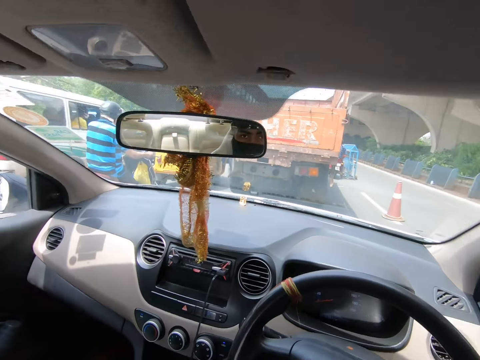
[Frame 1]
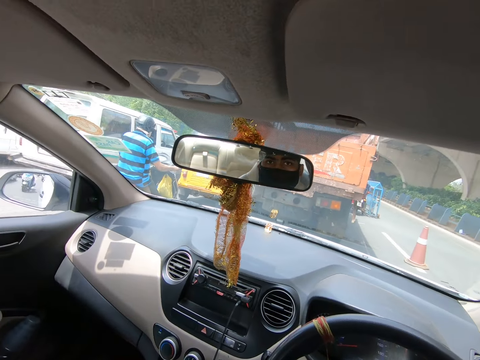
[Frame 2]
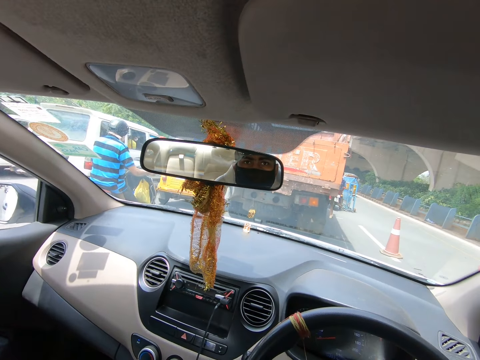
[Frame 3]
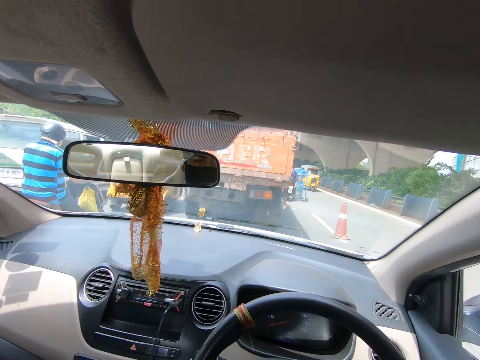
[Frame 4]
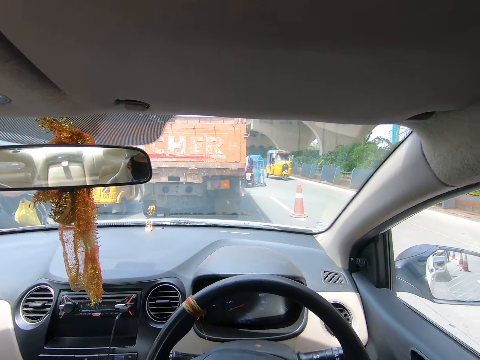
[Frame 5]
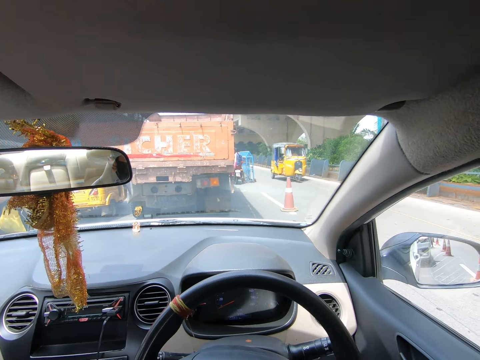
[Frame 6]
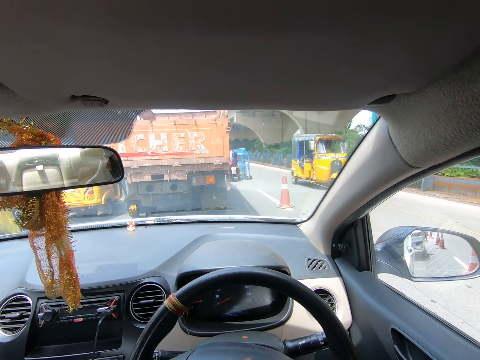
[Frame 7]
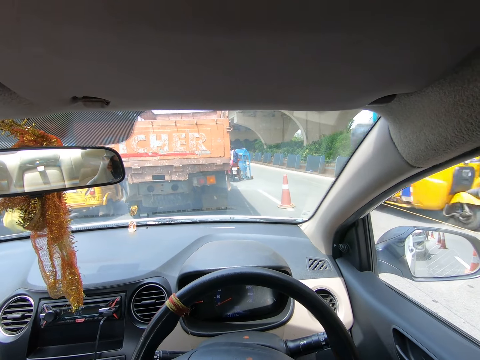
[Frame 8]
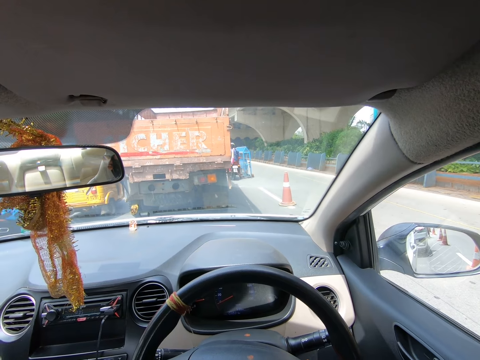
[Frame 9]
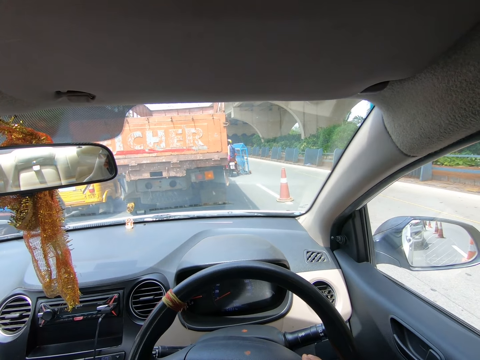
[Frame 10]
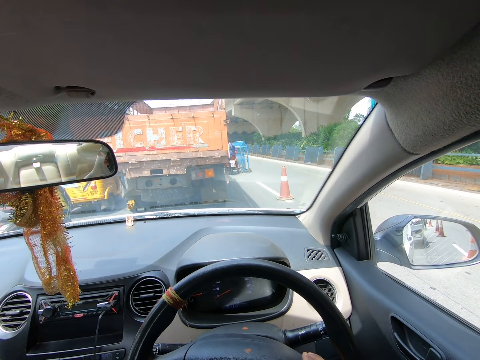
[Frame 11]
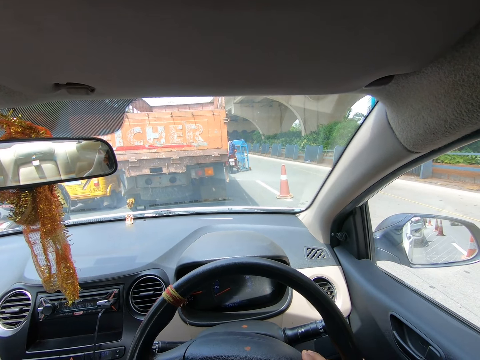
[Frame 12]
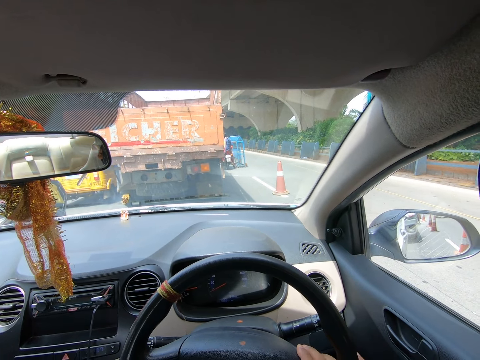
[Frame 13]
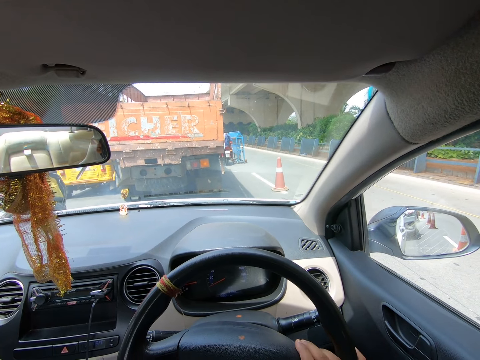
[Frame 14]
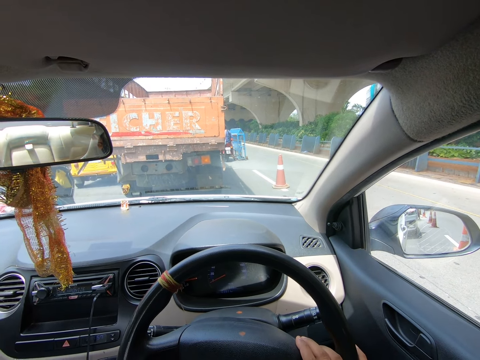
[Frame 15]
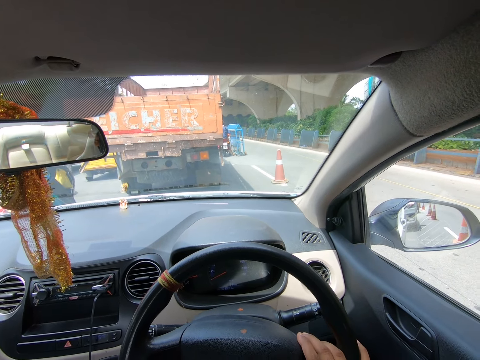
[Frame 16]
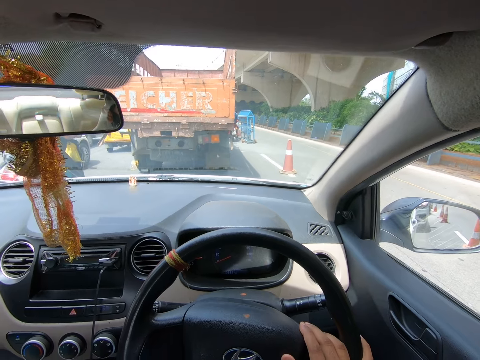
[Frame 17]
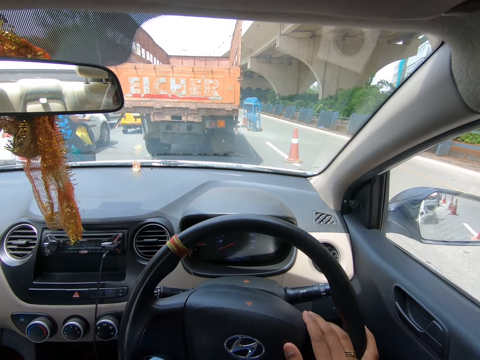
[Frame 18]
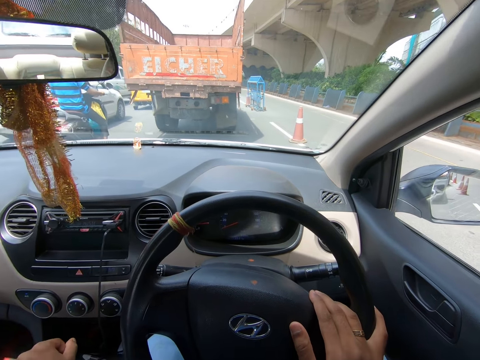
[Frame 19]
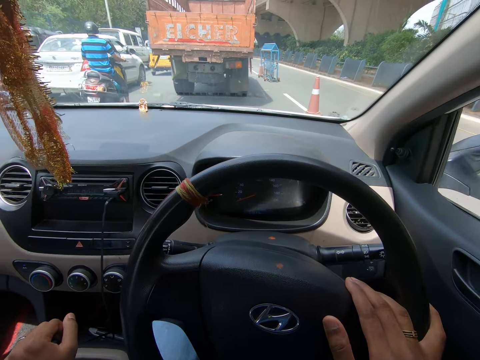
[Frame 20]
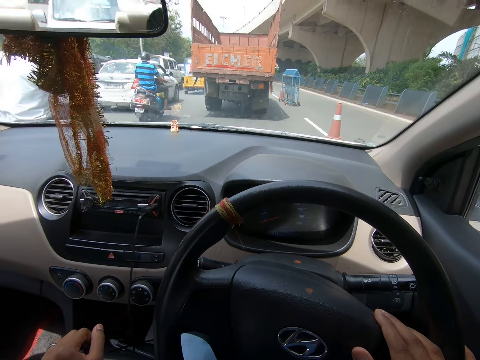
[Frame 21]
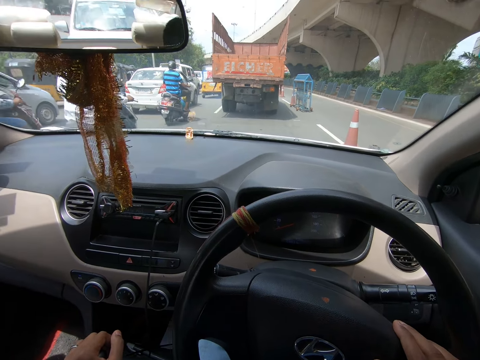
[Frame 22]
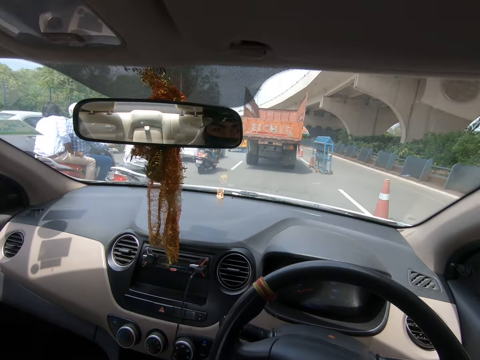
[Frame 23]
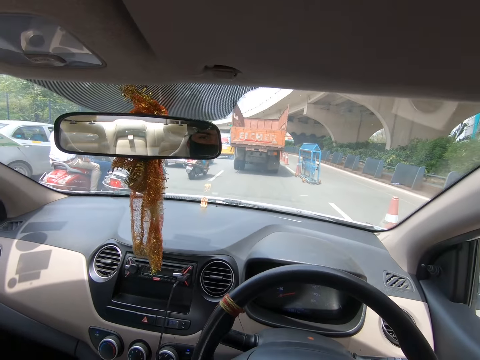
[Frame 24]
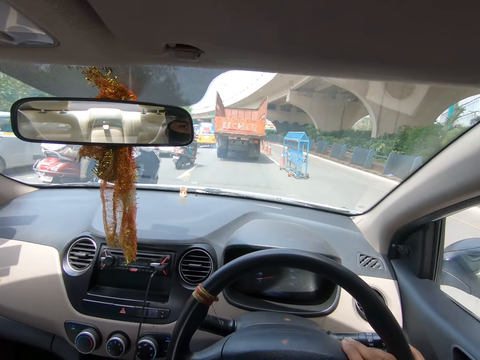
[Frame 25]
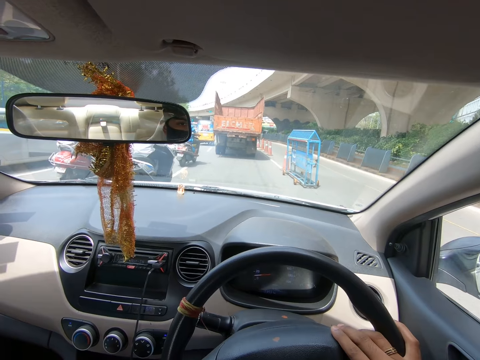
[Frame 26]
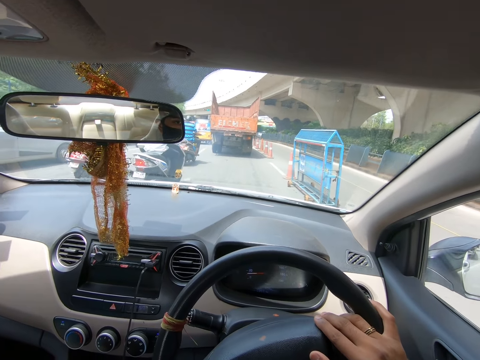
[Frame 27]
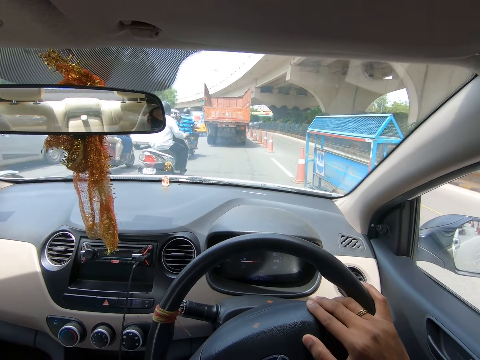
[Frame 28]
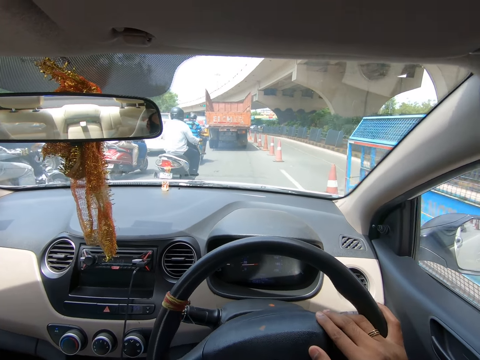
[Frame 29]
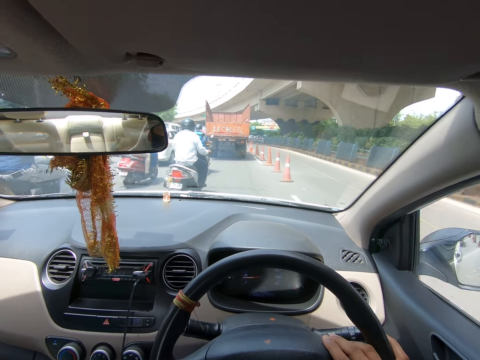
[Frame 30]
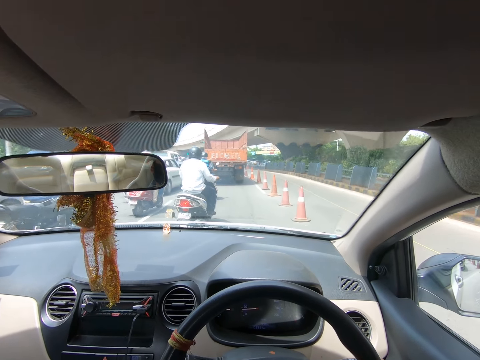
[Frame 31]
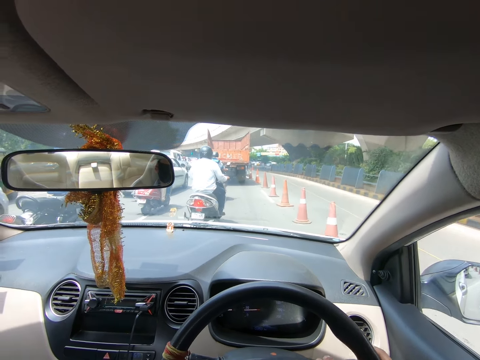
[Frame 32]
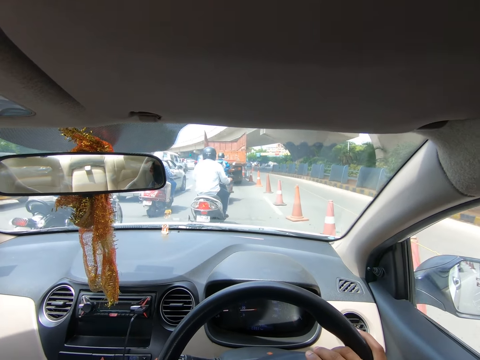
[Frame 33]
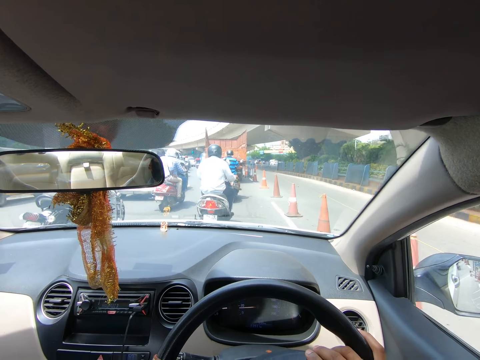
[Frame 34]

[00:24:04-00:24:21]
The camera wearer stops at a jam on the road. They look around repeatedly. They hold the steering wheel. They drive a car on the road.

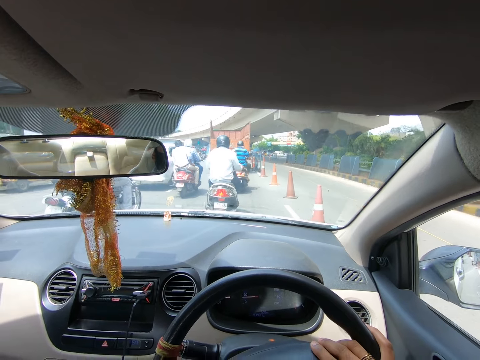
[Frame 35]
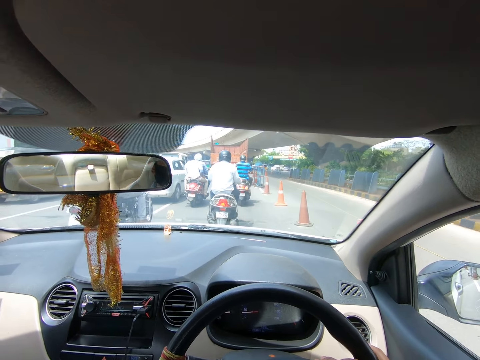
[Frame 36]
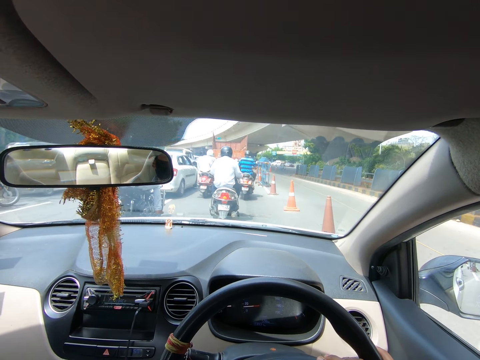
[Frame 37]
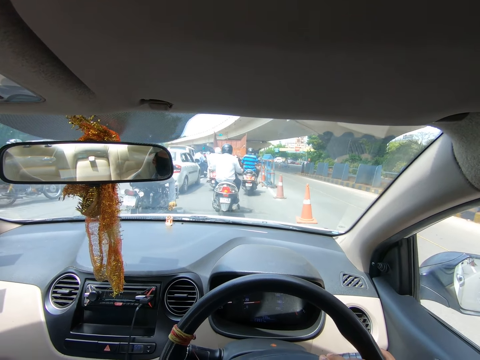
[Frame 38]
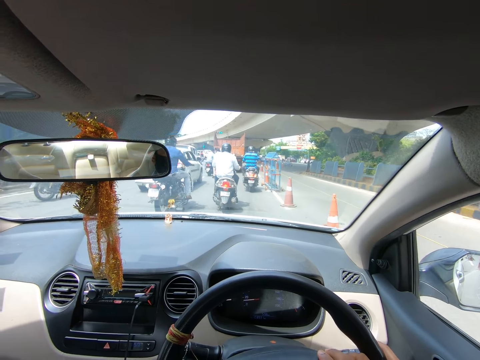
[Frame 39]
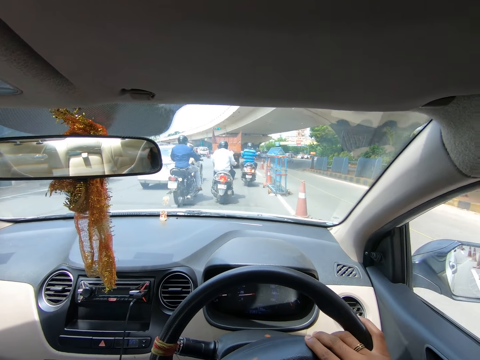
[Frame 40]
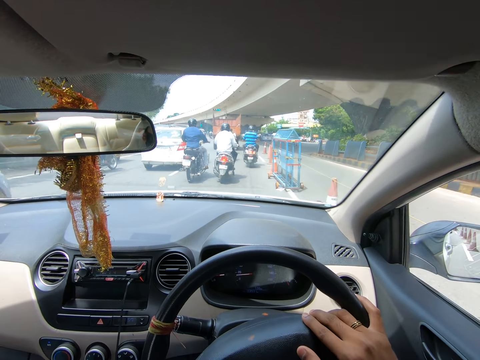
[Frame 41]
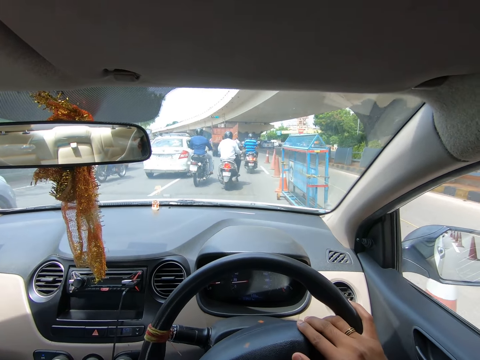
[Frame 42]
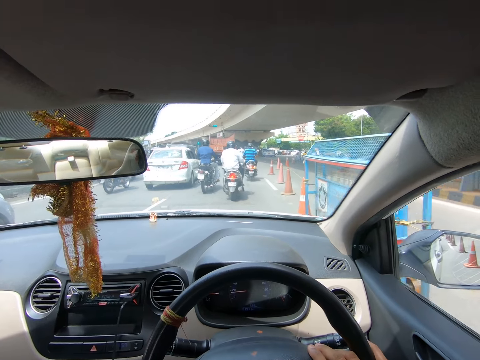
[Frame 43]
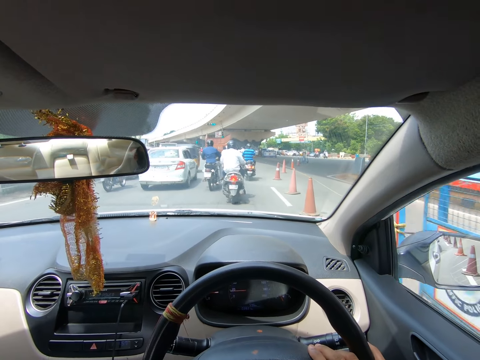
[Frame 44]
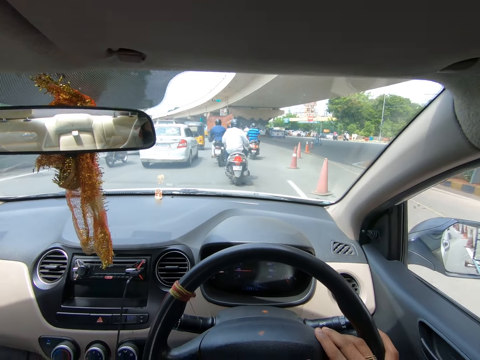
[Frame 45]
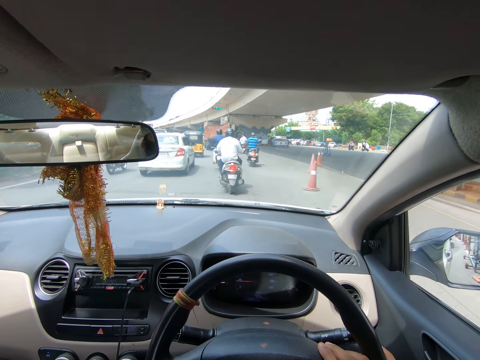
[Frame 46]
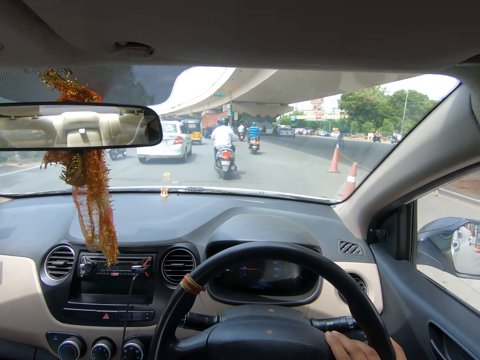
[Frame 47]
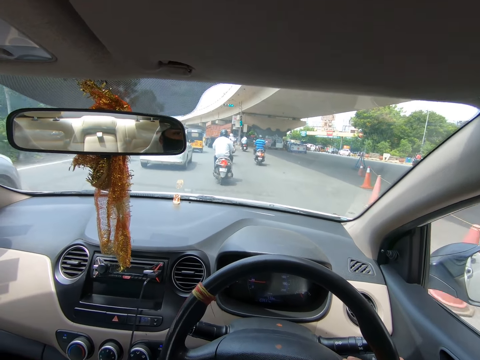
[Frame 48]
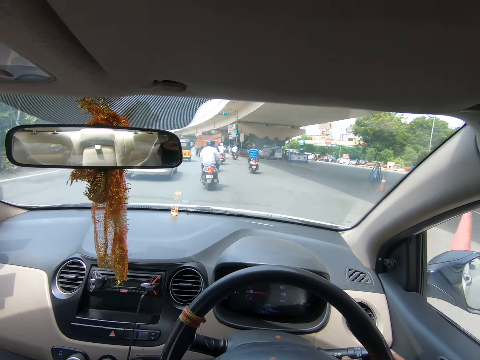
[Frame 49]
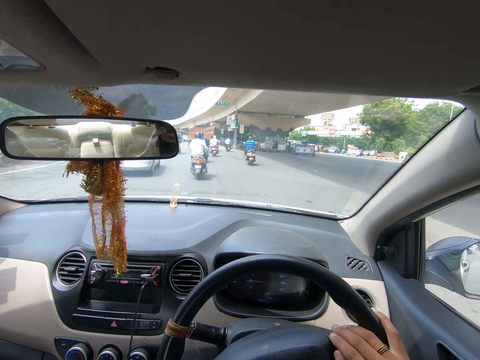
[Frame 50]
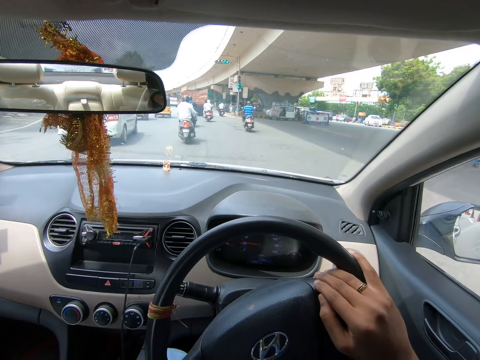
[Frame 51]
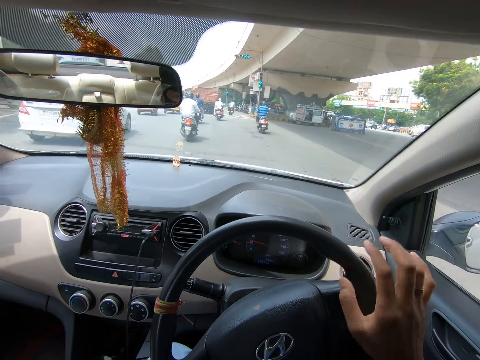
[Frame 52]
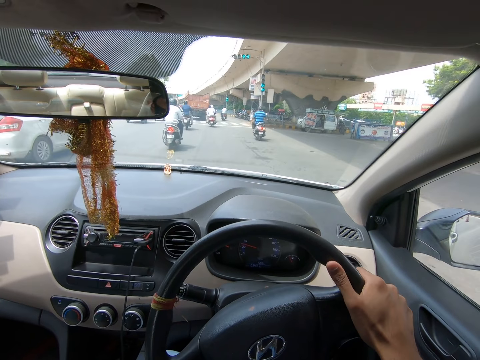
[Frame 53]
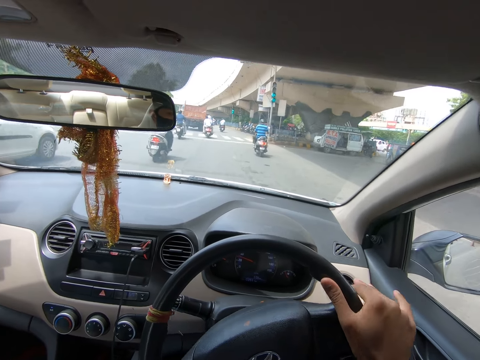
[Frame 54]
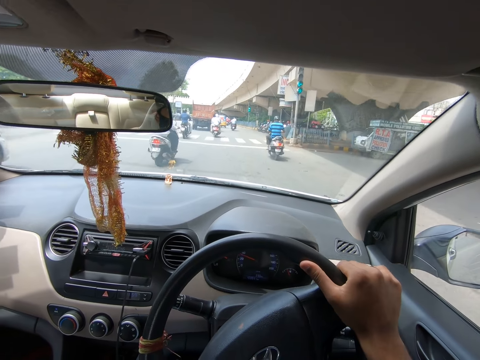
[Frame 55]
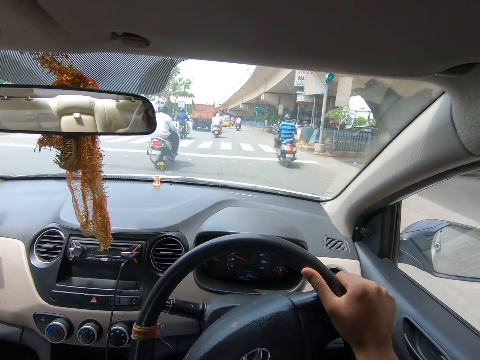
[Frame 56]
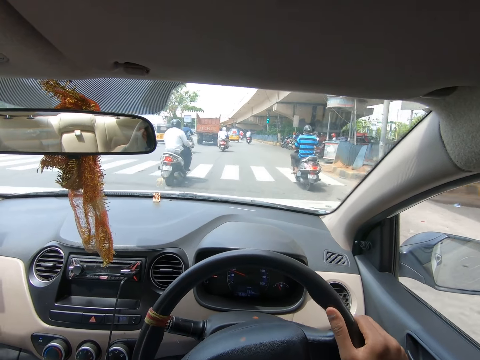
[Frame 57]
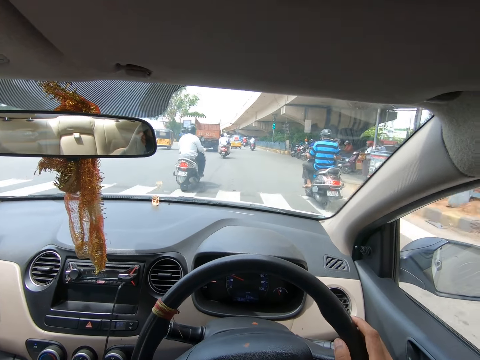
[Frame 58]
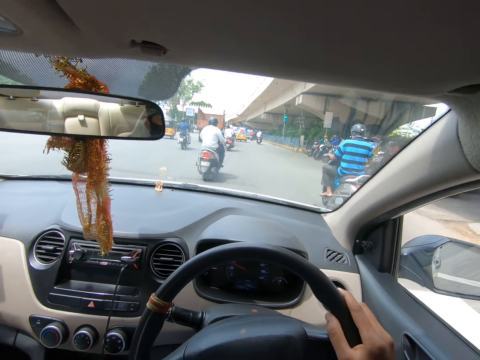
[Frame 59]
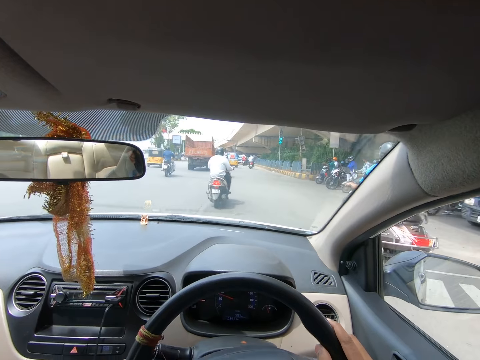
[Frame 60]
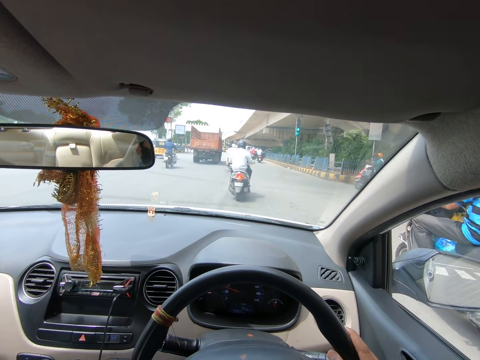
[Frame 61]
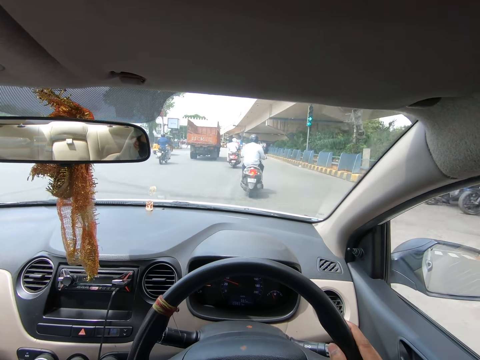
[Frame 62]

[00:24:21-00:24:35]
The camera wearer drives a car on the road. They drive the car on the road again.
